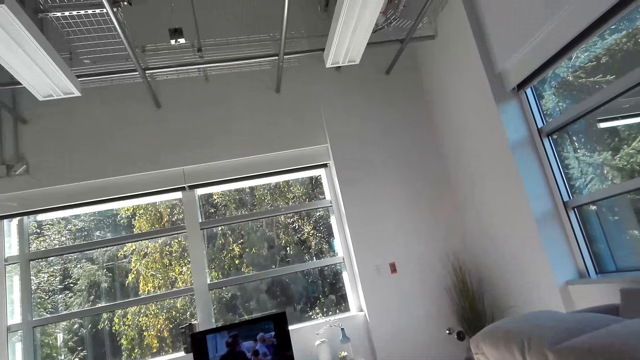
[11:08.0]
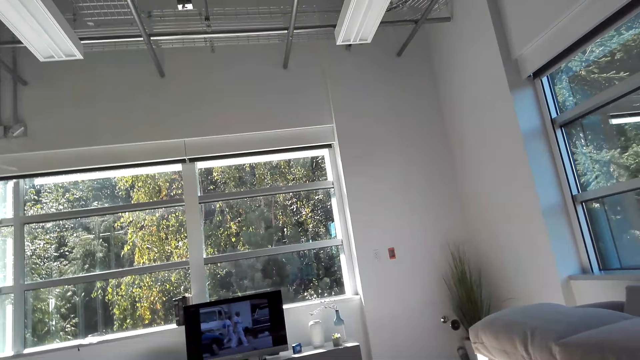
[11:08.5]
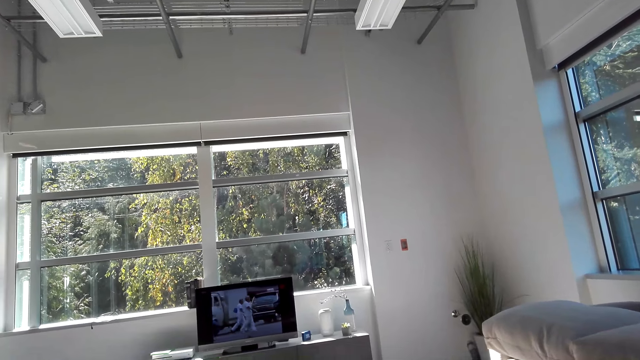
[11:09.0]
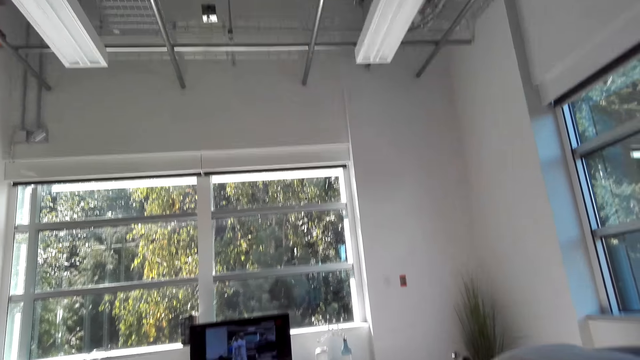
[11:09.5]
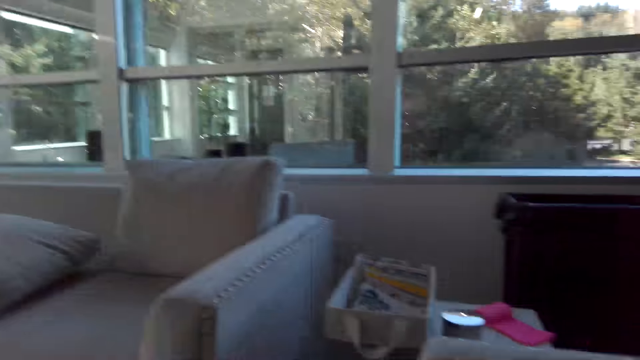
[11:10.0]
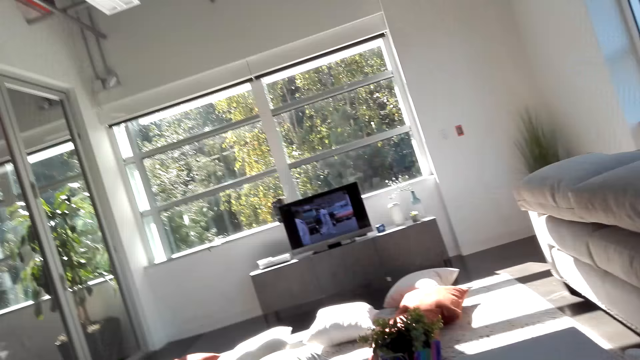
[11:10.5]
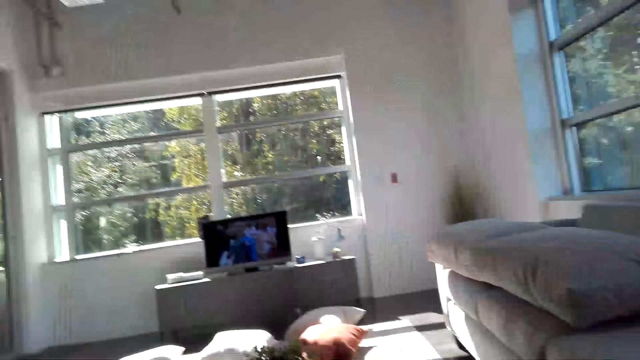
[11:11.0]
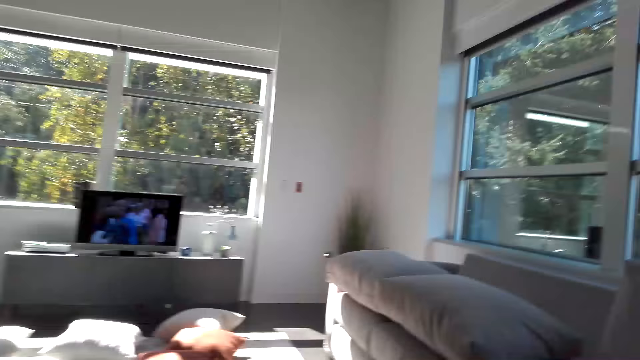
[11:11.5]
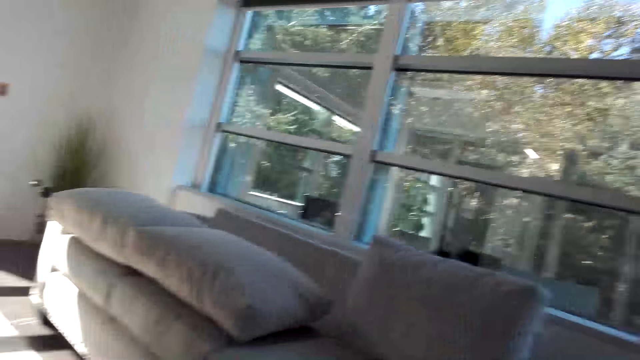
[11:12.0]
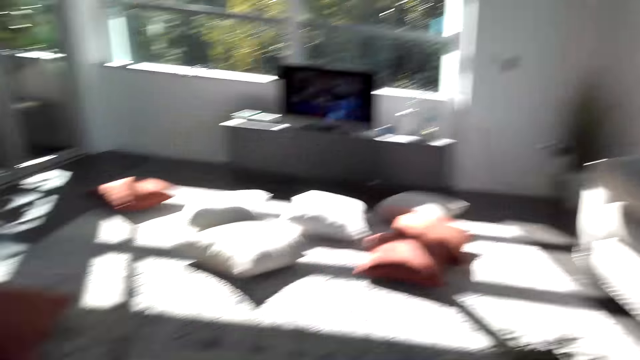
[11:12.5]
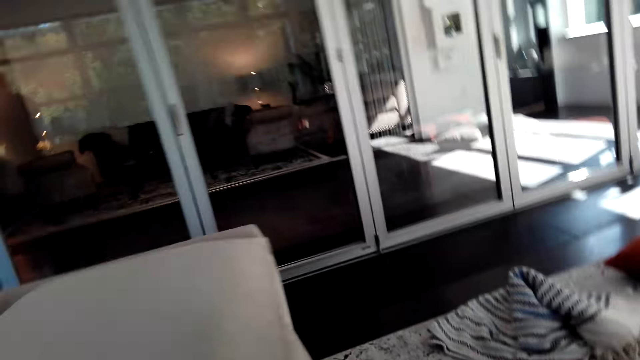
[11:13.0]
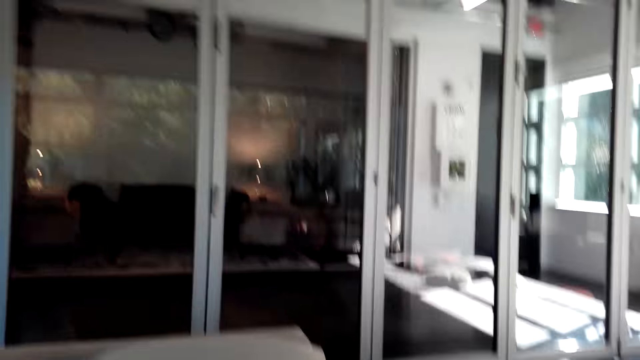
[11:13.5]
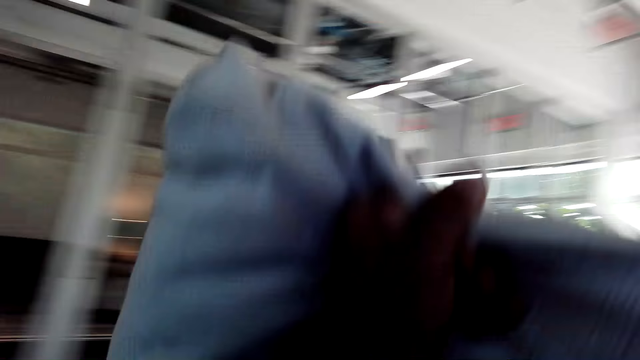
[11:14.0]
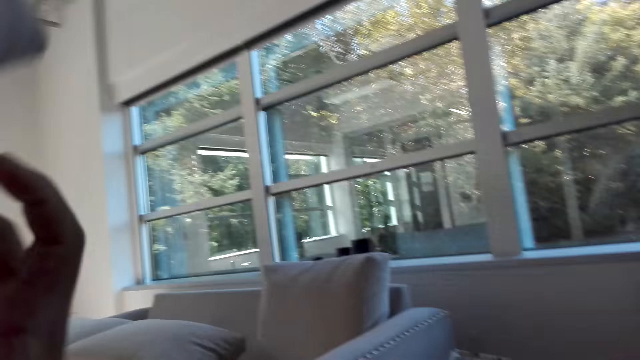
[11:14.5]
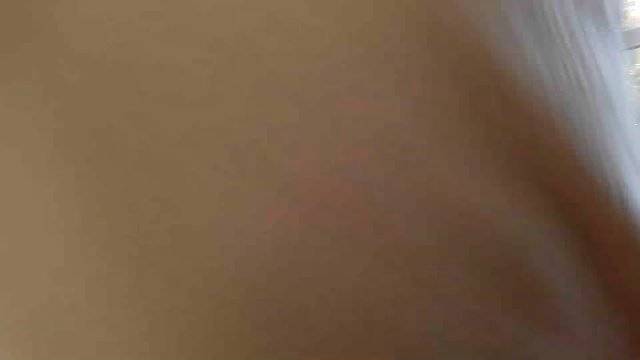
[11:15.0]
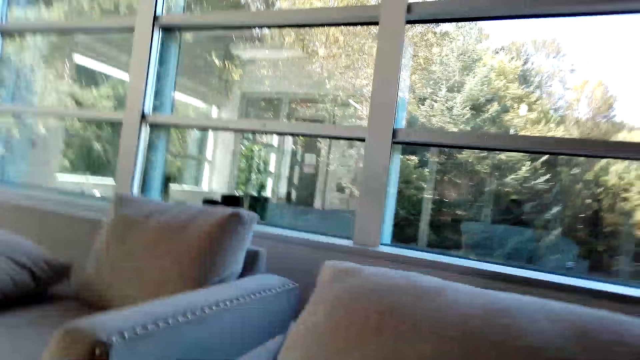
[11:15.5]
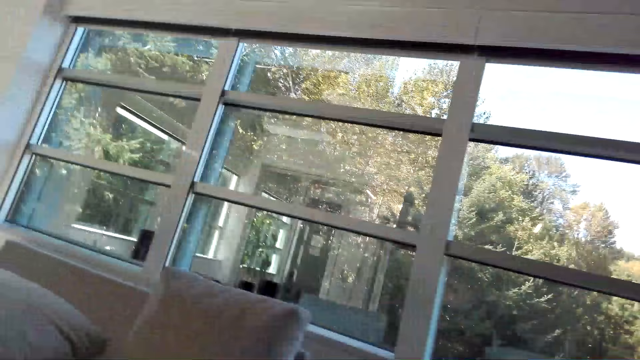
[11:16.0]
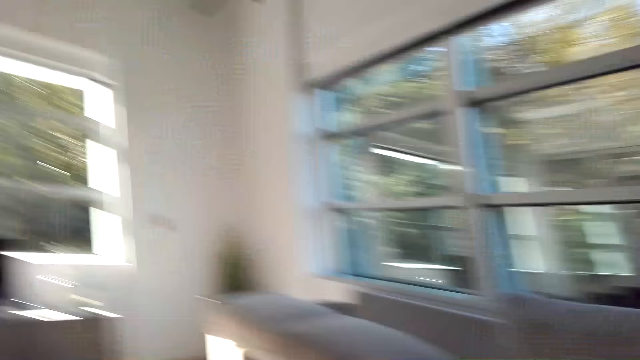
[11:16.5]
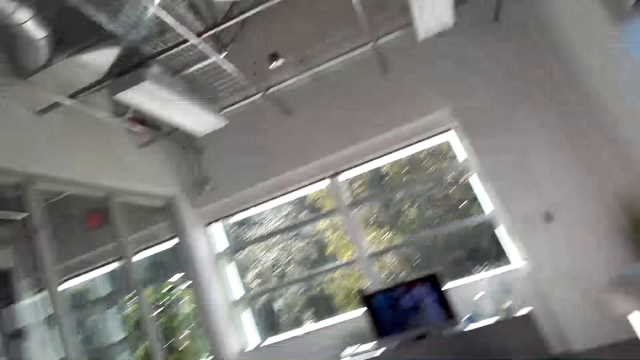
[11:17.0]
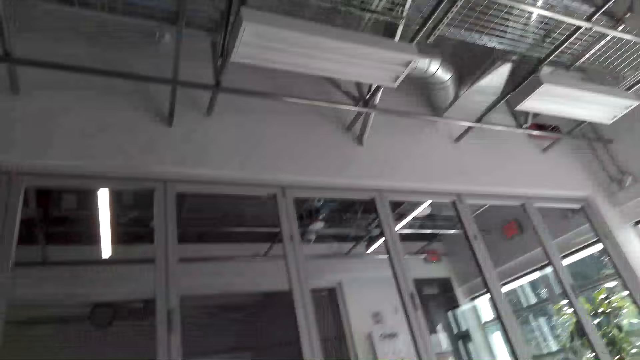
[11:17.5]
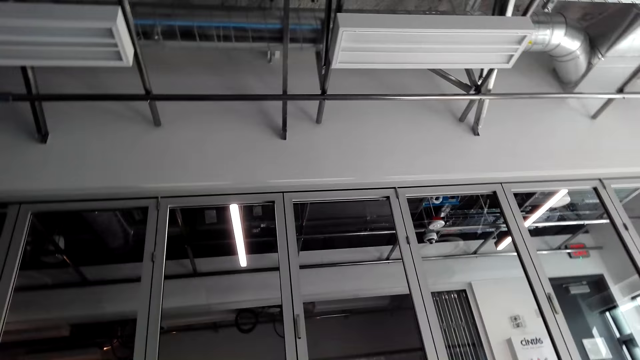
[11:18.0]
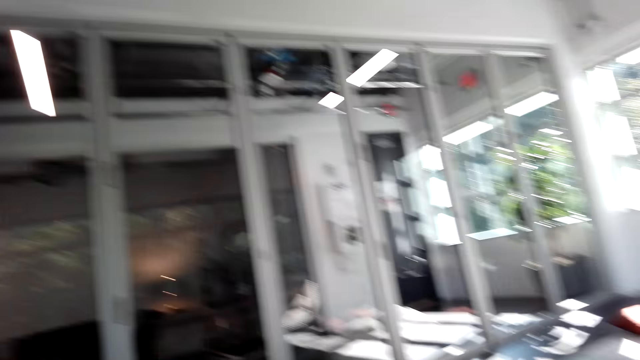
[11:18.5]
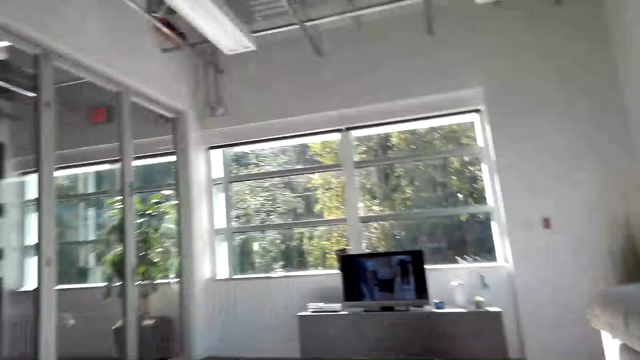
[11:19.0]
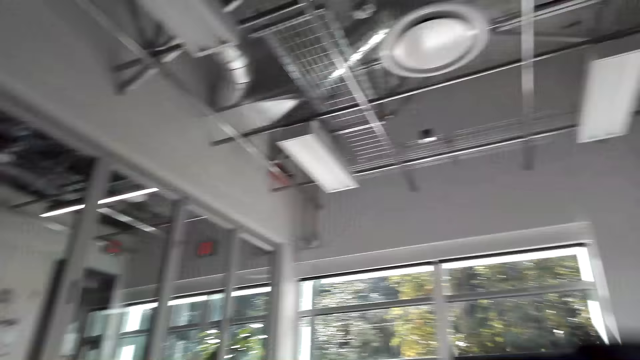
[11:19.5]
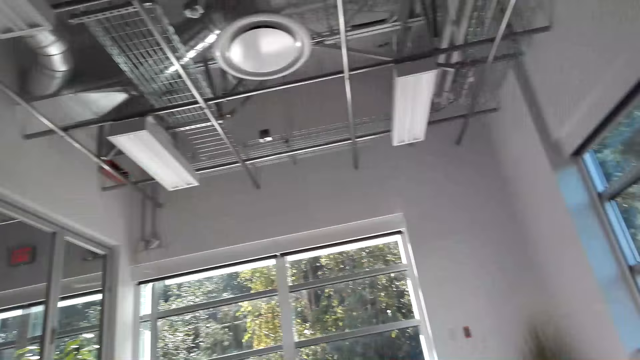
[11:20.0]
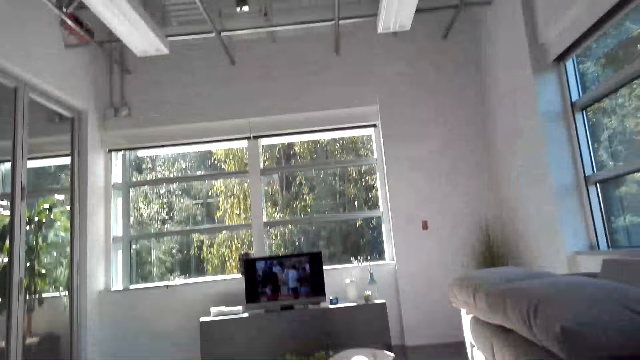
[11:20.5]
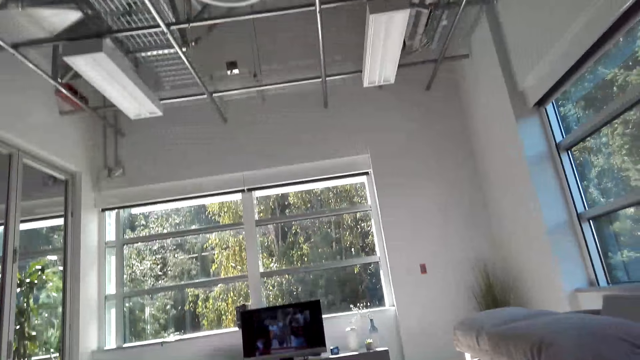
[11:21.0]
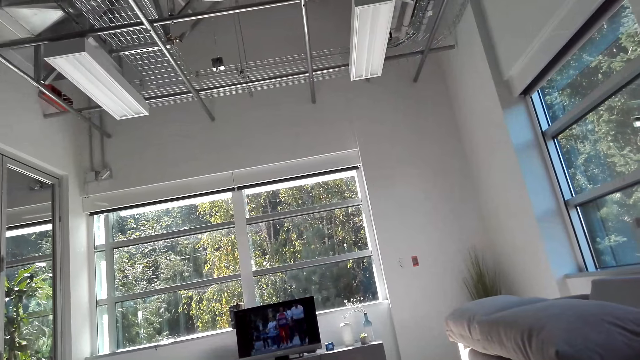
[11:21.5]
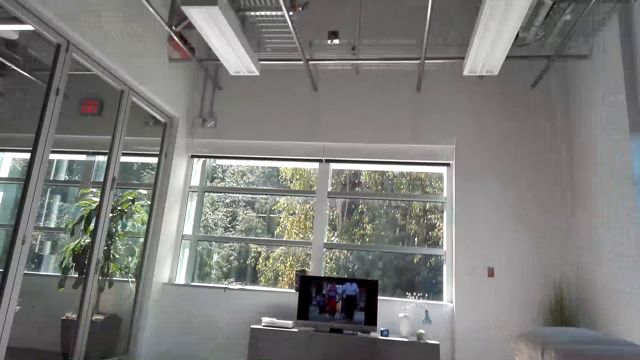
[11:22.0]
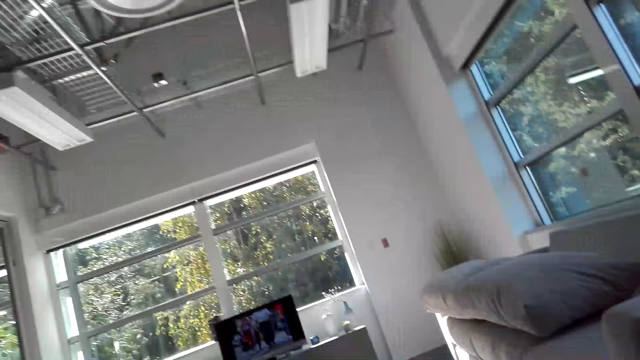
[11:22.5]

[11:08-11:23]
The camera wearer looks at the sofa. They hold a pillow and put down the pillow. They interact with someone. They move a hand. They watch a movie on a television.

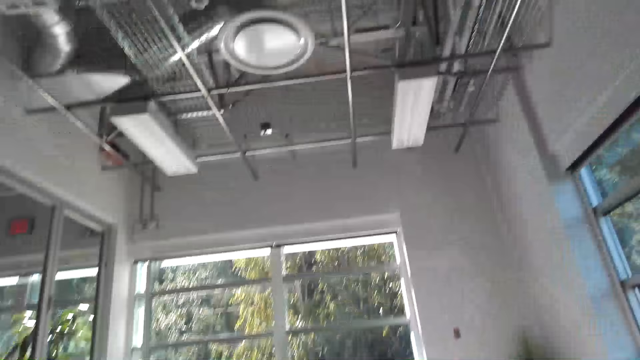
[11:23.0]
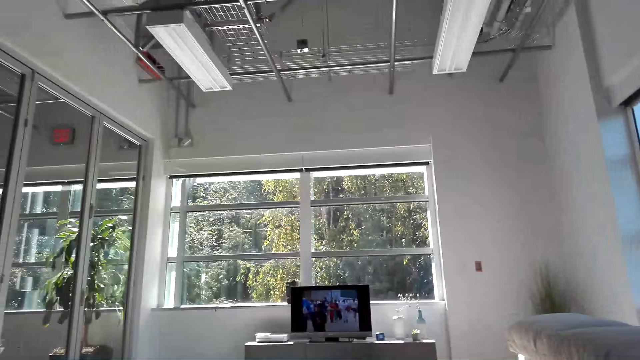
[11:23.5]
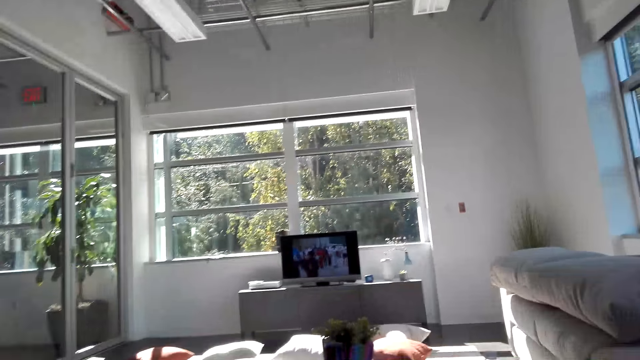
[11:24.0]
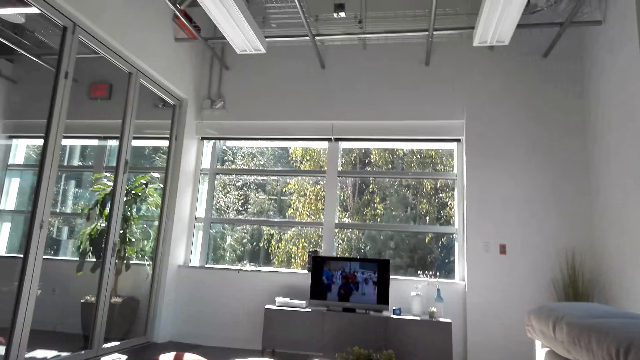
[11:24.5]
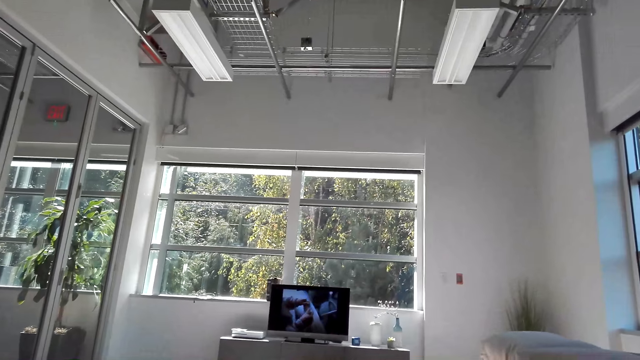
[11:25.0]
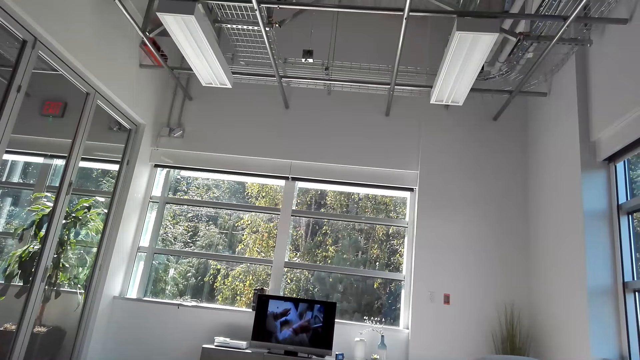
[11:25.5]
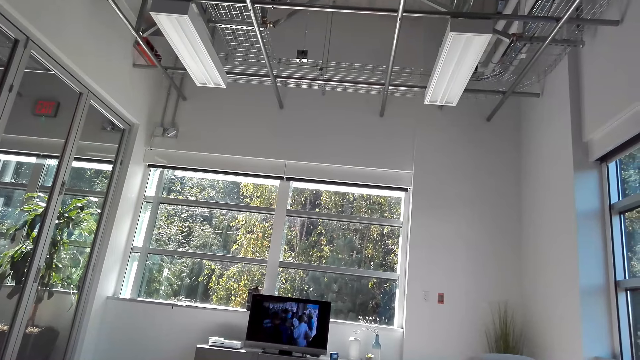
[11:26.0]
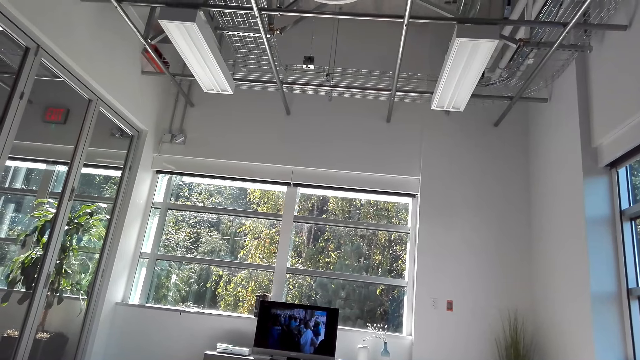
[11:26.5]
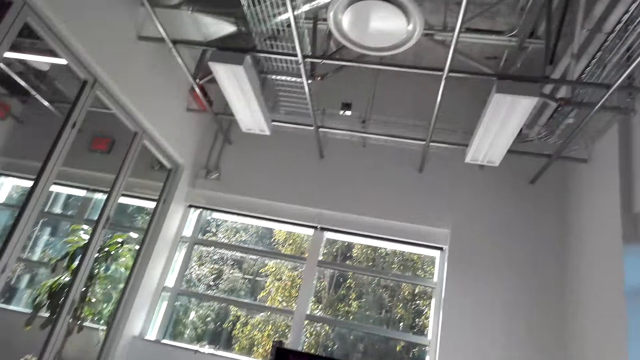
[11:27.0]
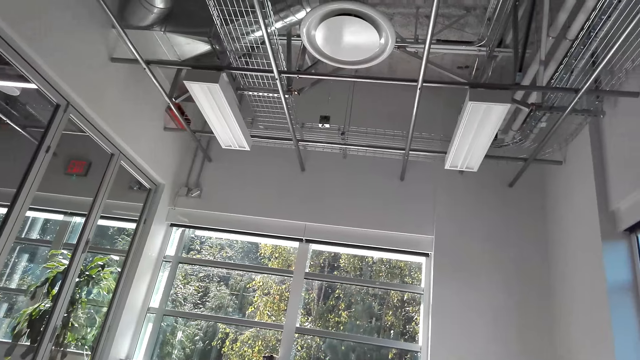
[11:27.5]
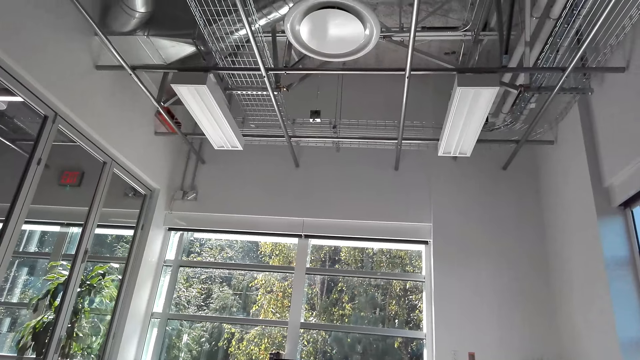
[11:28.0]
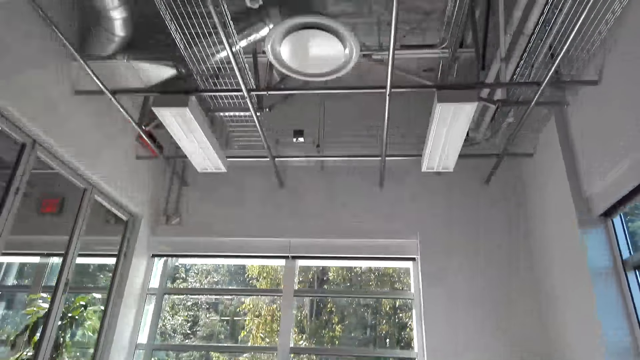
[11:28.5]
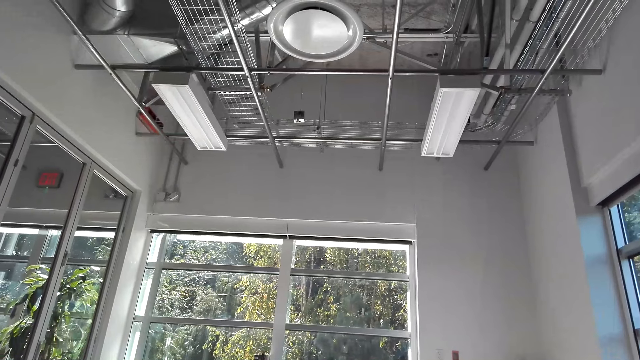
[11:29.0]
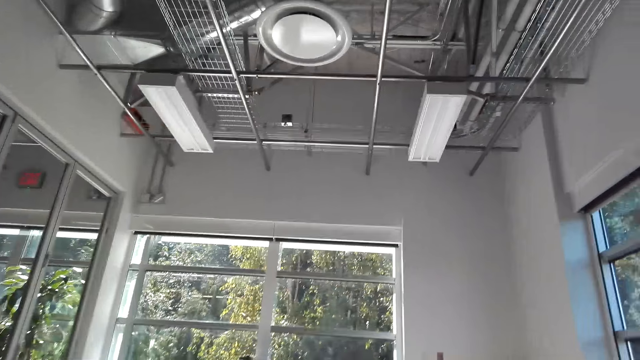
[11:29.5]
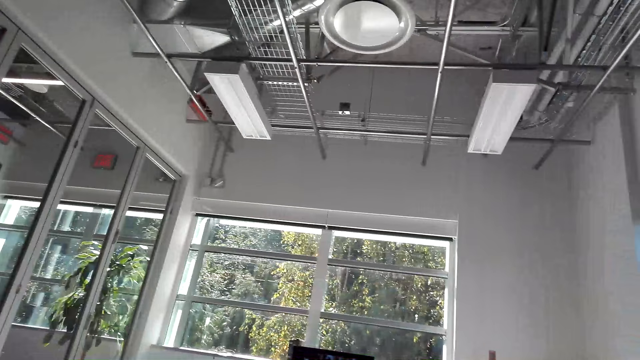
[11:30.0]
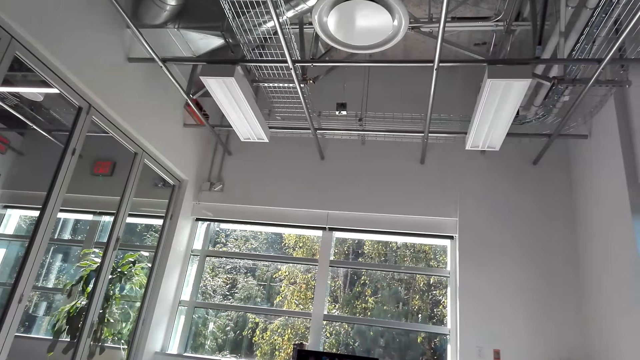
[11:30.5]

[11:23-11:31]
The camera wearer stares at the roof.
